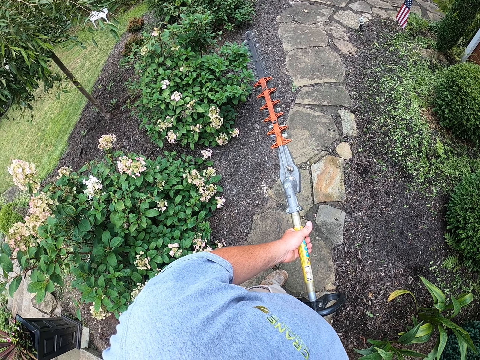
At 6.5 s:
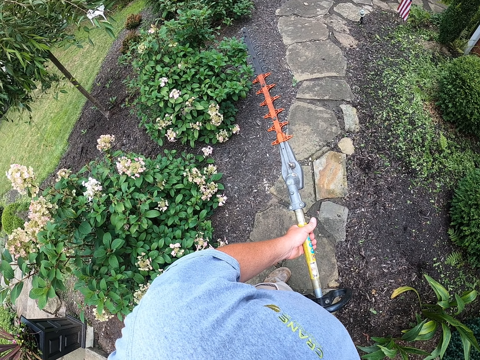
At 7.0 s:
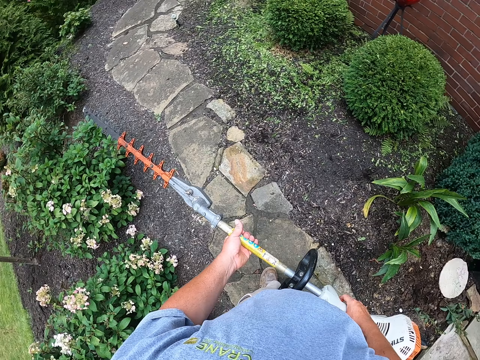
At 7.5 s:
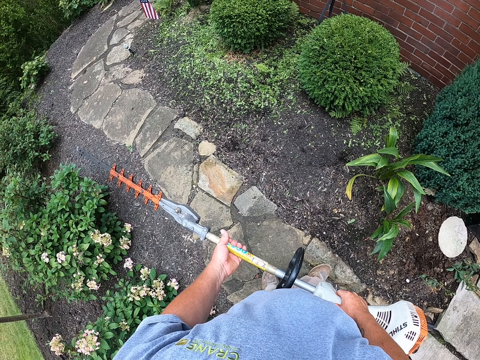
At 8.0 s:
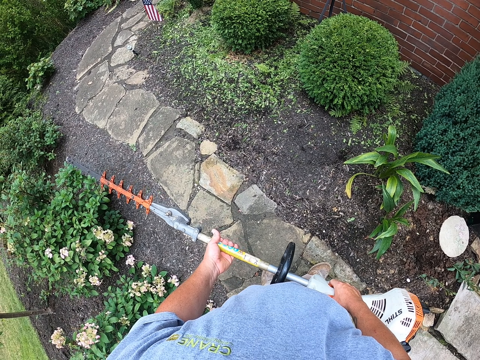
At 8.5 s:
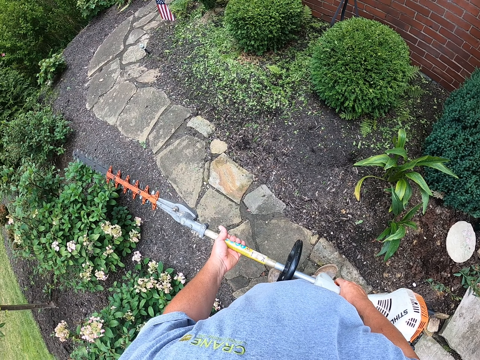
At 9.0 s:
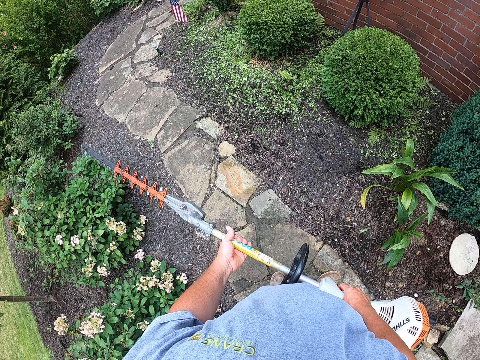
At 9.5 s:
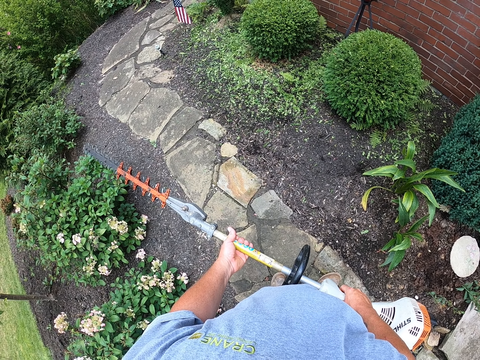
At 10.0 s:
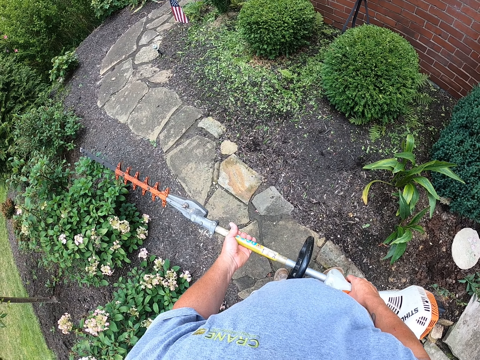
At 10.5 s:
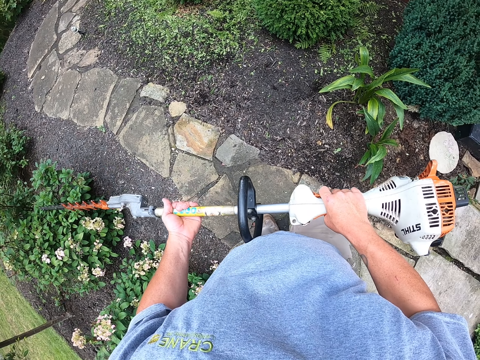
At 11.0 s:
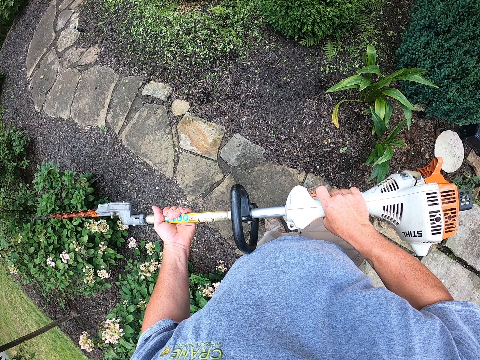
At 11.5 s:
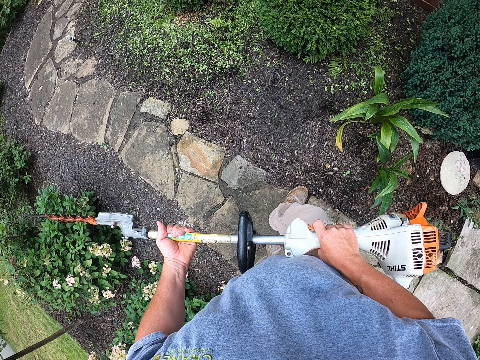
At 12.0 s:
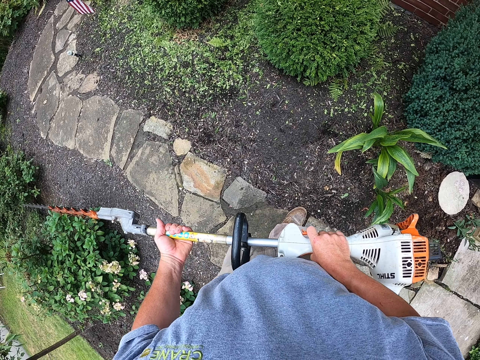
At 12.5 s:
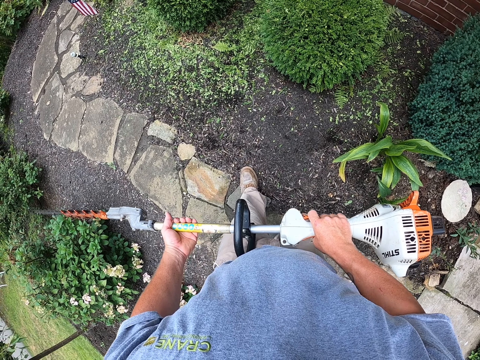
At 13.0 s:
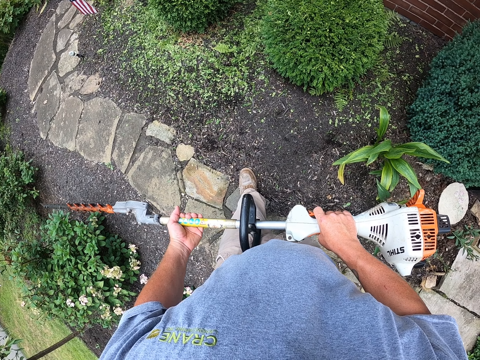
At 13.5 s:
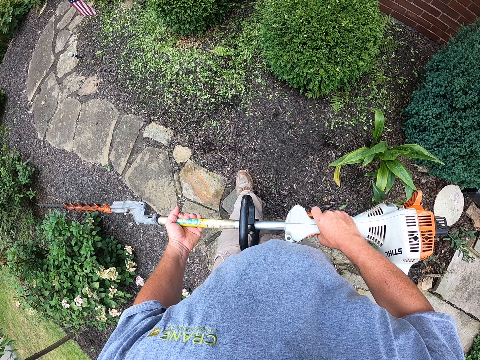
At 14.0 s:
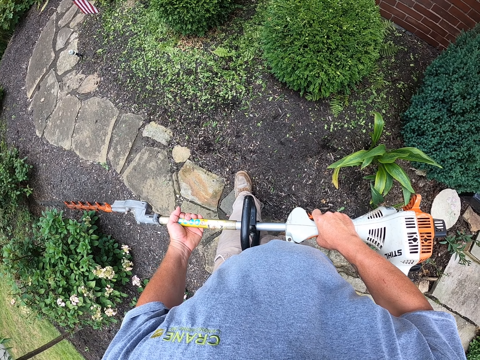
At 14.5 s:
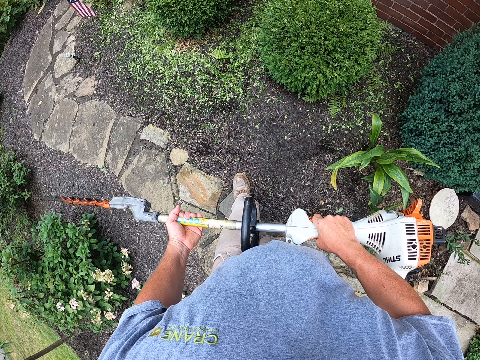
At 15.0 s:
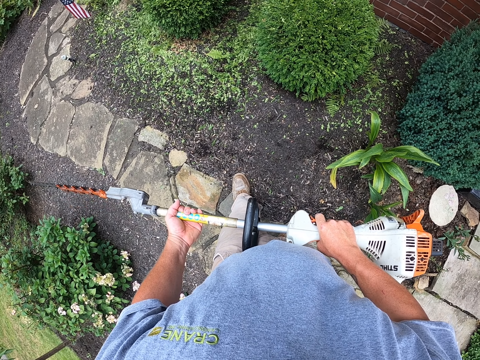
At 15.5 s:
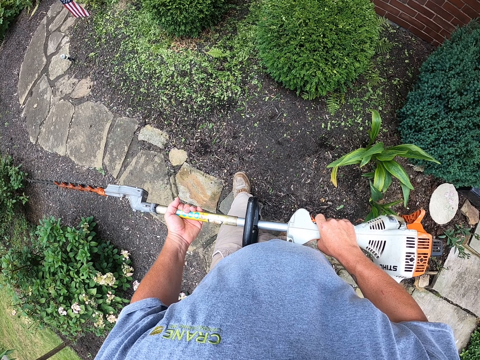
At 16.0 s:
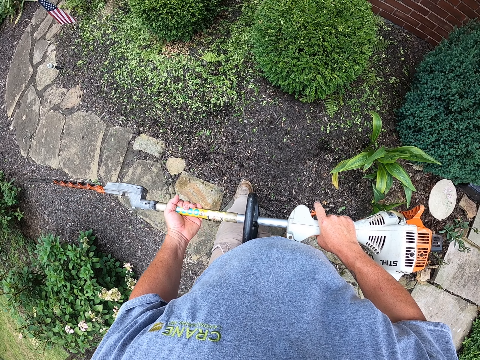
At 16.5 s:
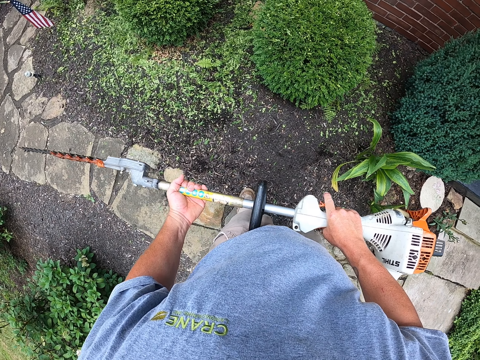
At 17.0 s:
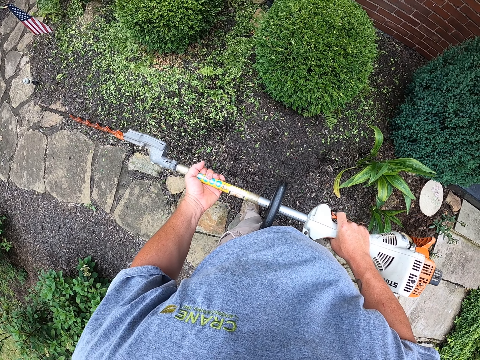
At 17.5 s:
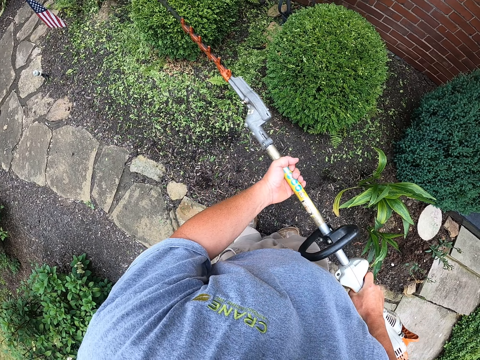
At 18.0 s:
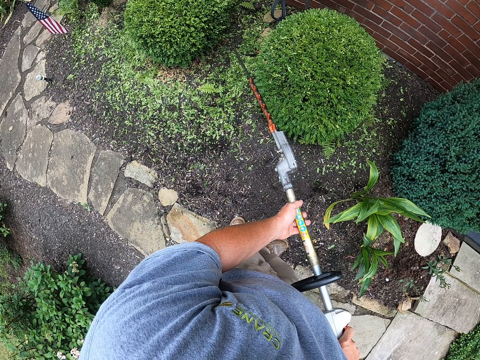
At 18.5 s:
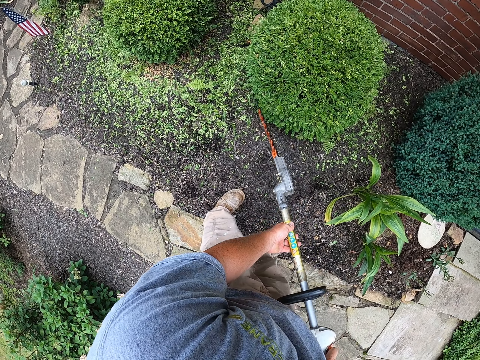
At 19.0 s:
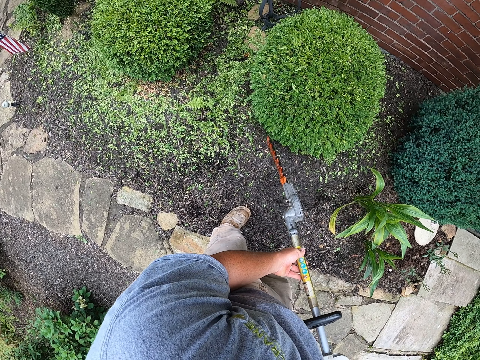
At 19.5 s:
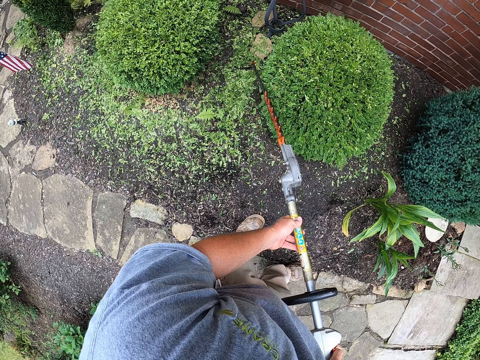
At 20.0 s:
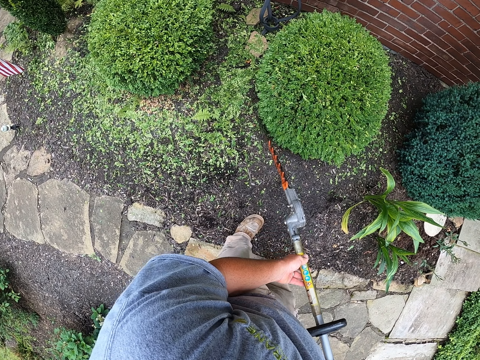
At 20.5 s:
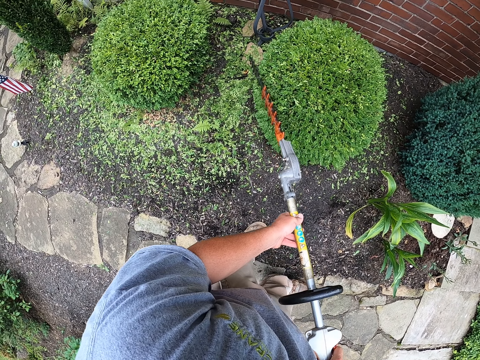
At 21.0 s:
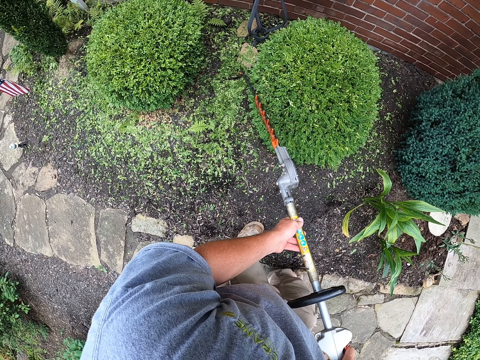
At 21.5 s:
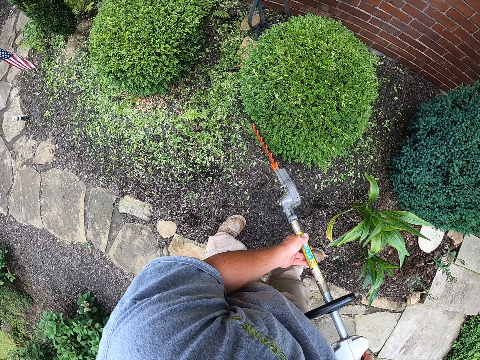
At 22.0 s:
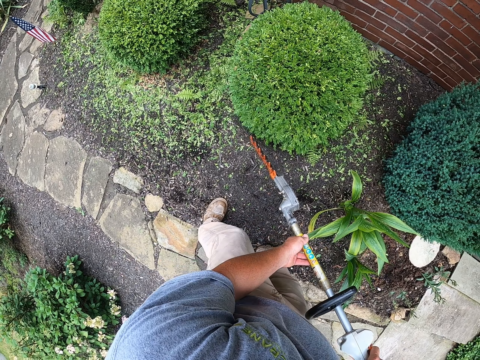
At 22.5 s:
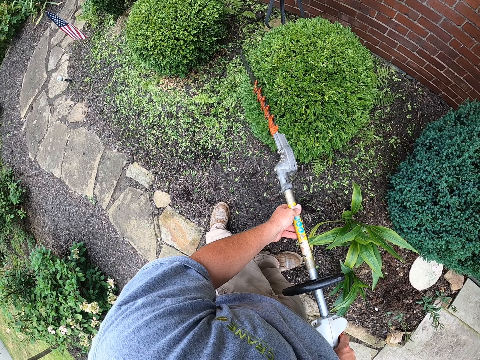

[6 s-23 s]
The camera wearer carries the pole saw. He raises his hand up. He moves towards the flowers and stares at the flowers. He touches the pole saw and trims the flowers with the pole saw. He moves the hedge trimmer and trims the grass.

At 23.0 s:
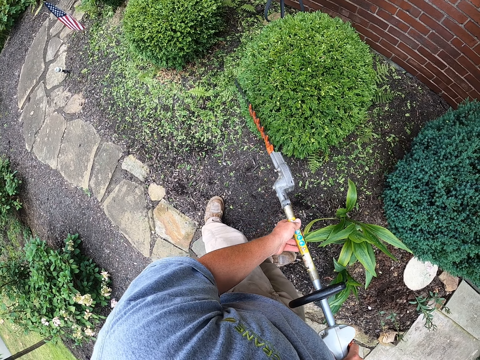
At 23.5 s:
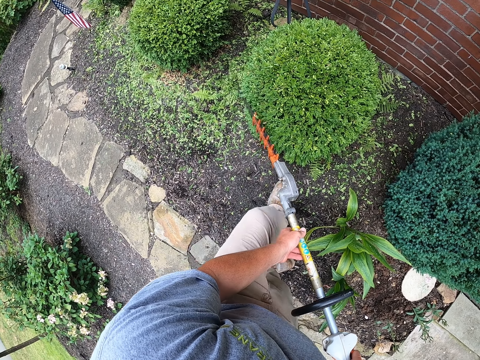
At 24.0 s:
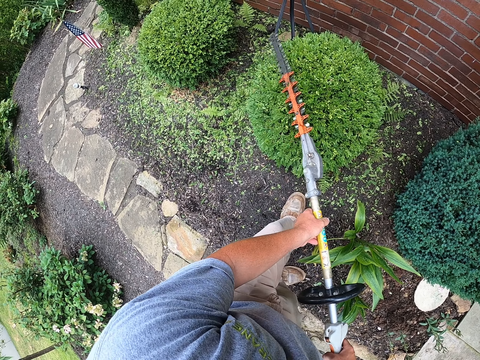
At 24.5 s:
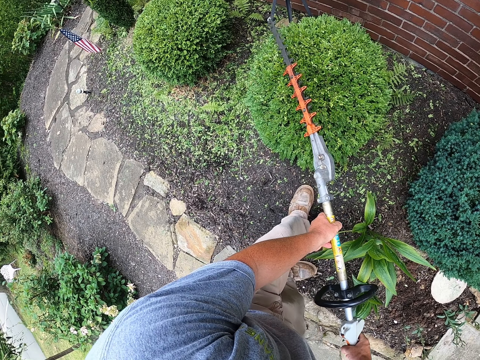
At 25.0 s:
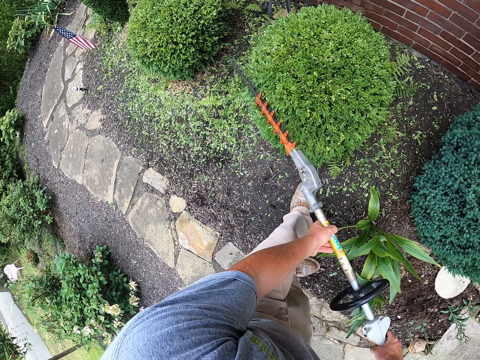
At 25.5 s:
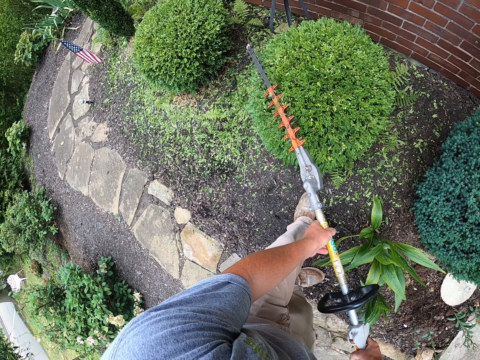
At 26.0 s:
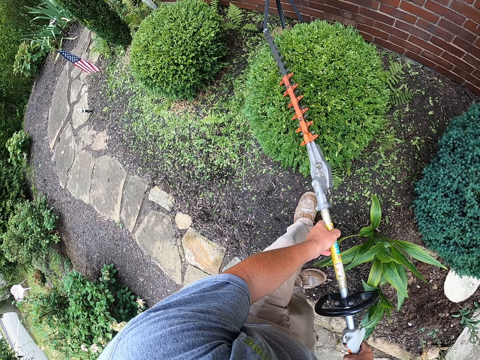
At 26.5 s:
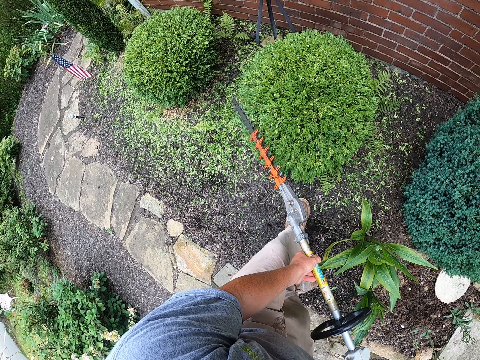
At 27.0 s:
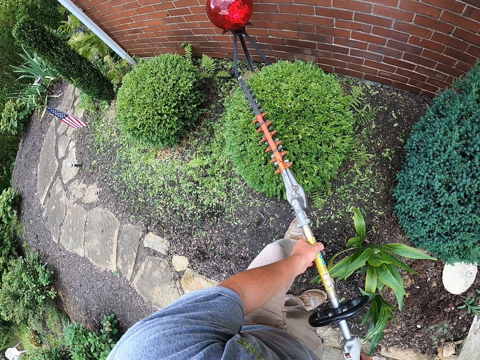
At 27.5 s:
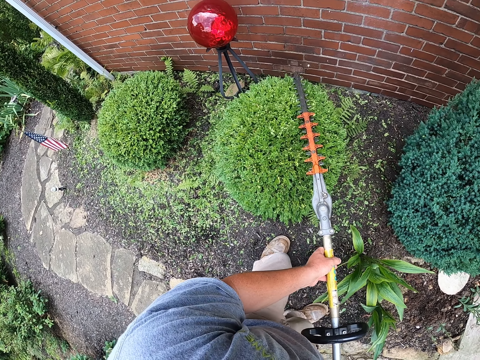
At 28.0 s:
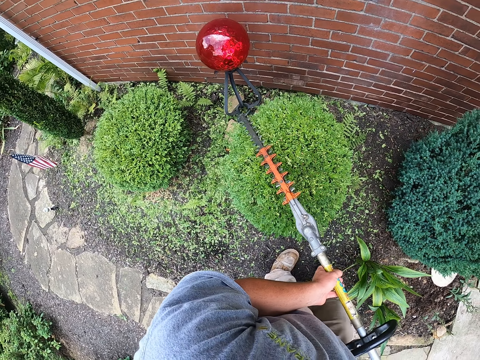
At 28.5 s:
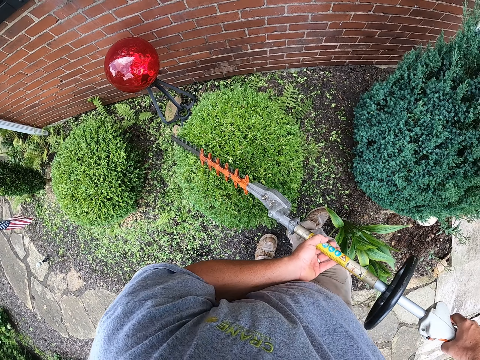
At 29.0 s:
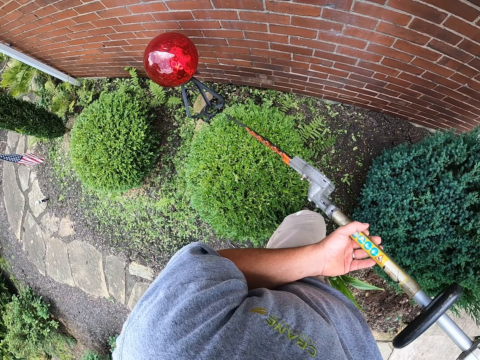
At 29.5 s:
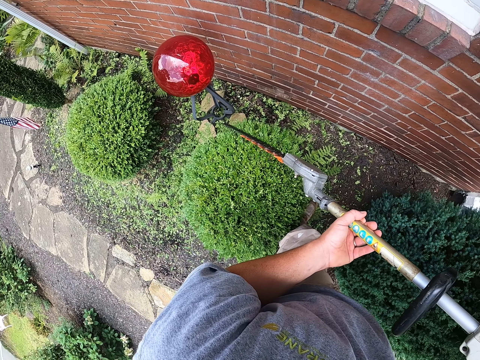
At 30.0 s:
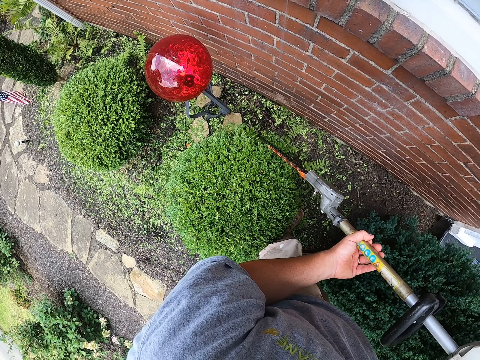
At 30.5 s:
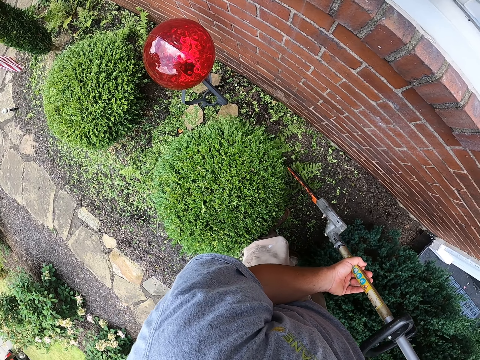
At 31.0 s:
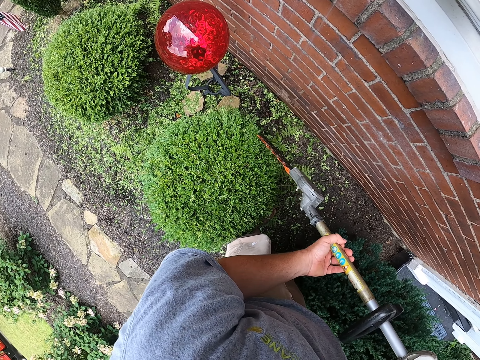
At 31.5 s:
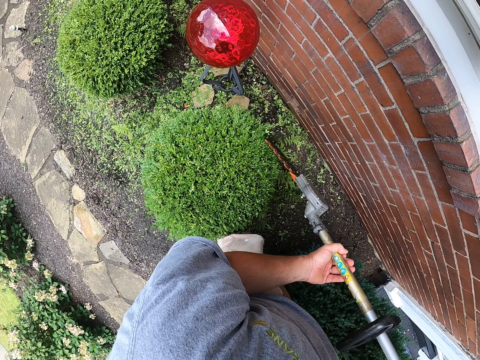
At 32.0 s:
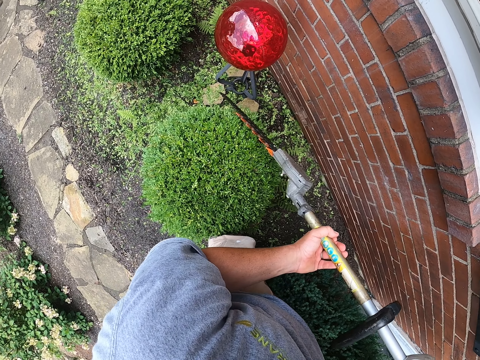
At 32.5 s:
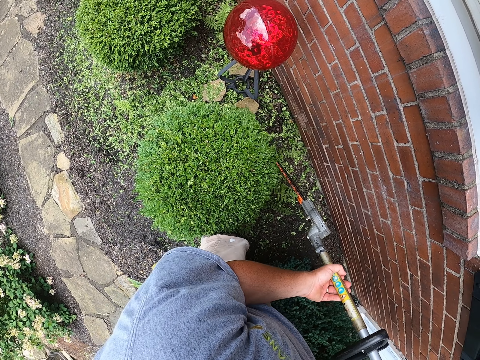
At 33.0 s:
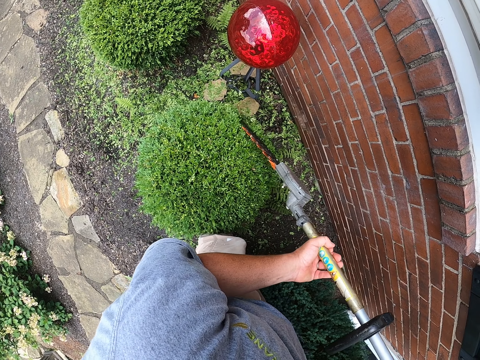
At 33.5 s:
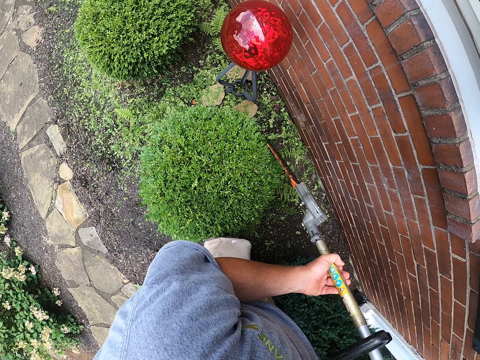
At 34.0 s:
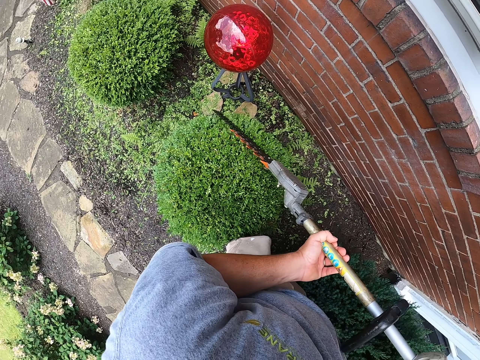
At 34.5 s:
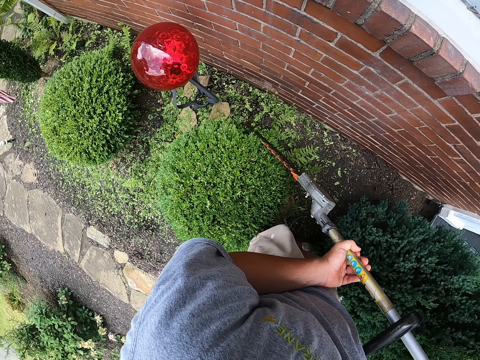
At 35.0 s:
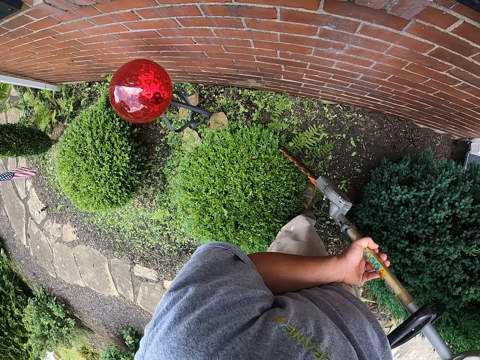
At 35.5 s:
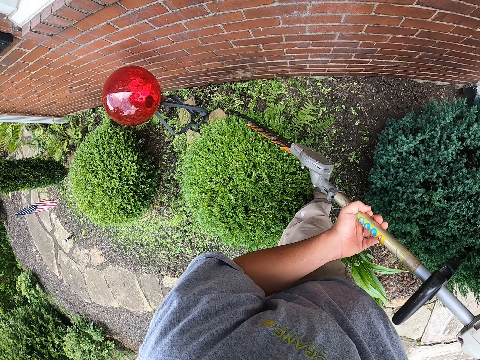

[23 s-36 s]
The camera wearer walks while trimming the grass. They trim the grass.
